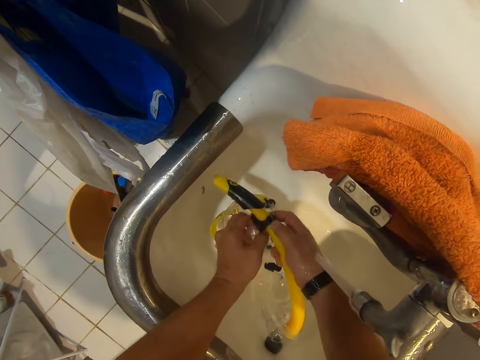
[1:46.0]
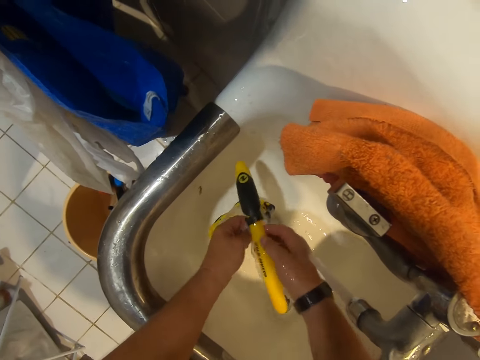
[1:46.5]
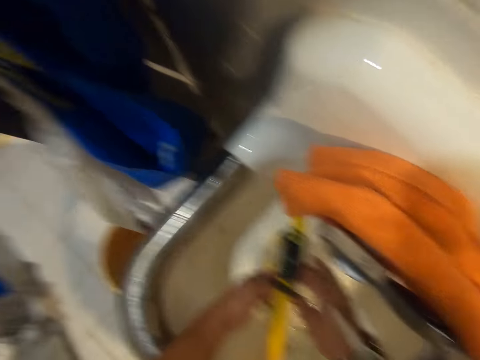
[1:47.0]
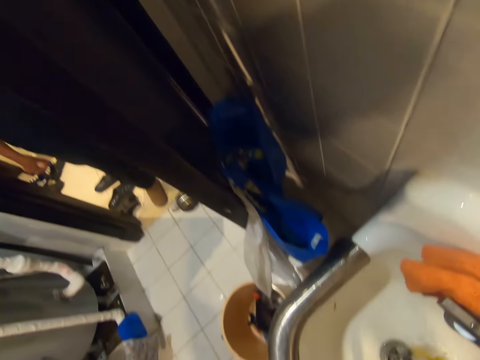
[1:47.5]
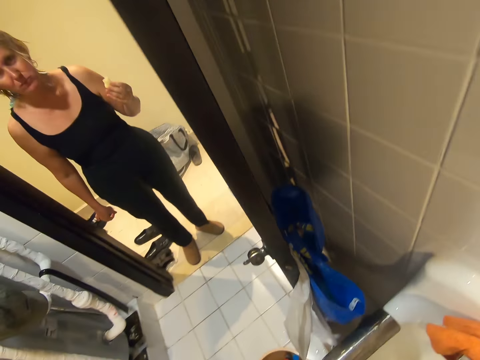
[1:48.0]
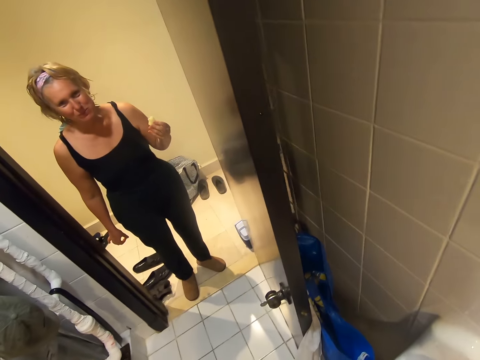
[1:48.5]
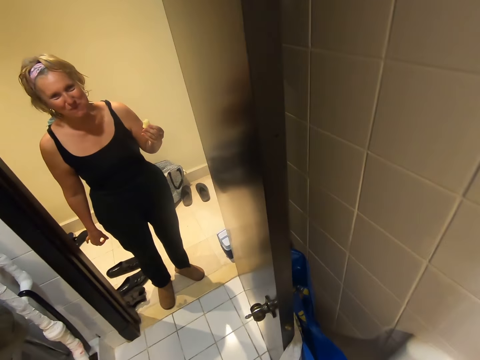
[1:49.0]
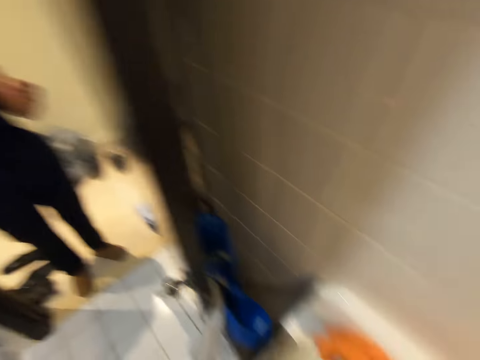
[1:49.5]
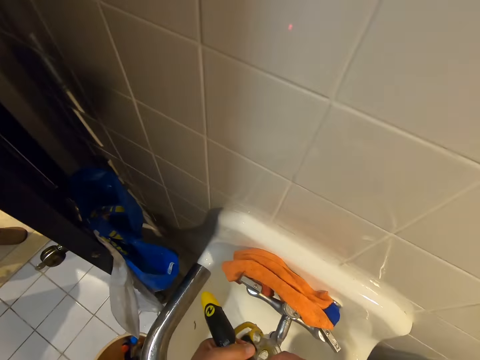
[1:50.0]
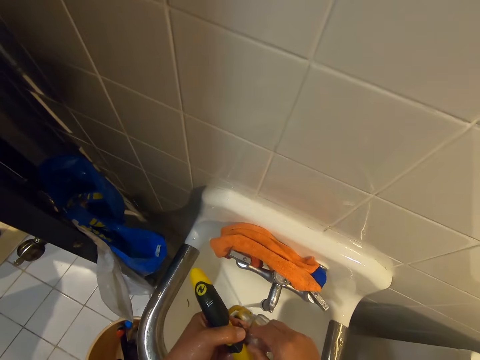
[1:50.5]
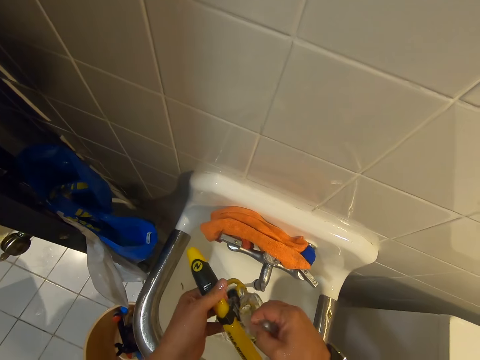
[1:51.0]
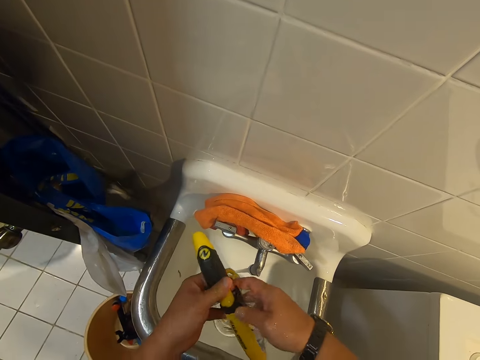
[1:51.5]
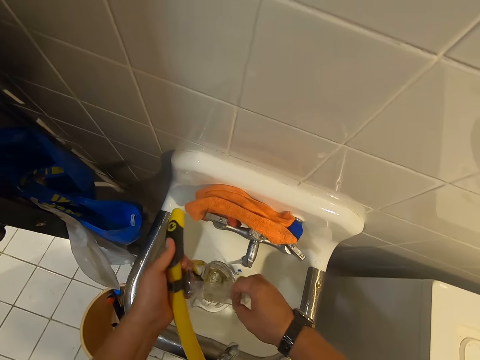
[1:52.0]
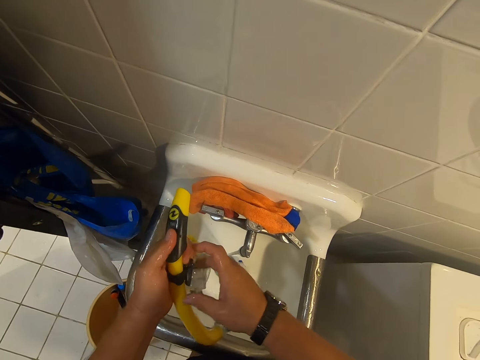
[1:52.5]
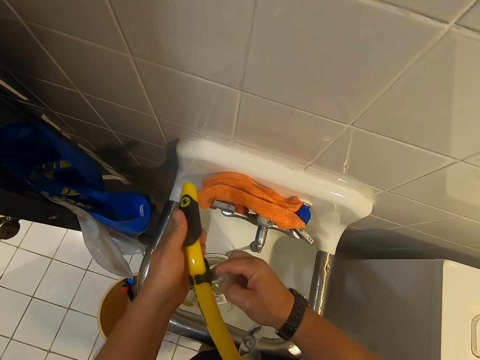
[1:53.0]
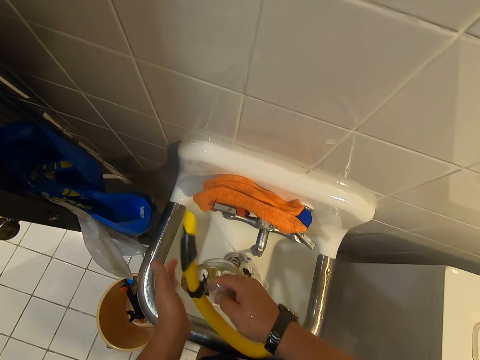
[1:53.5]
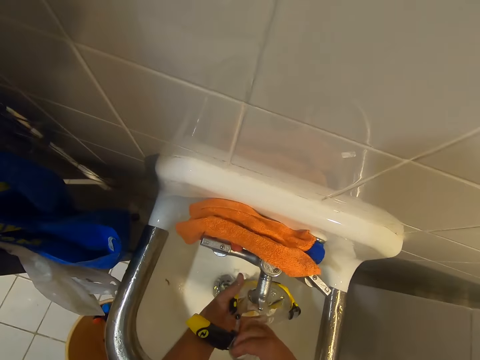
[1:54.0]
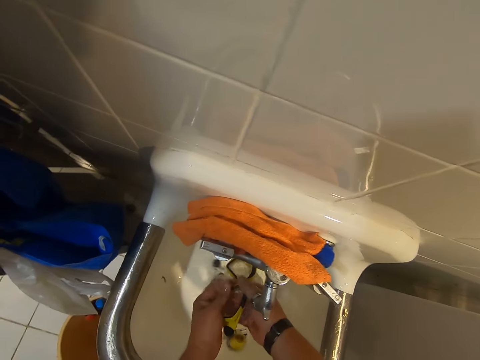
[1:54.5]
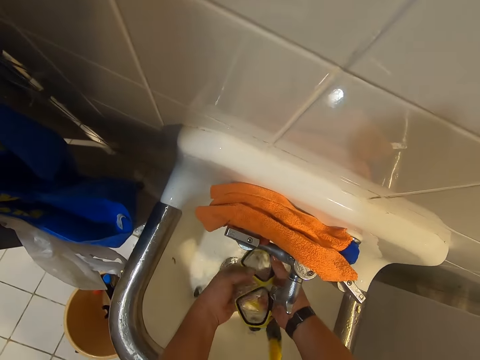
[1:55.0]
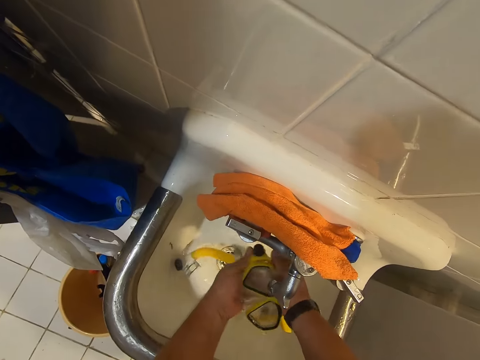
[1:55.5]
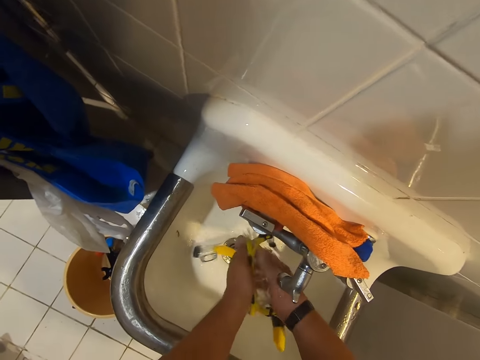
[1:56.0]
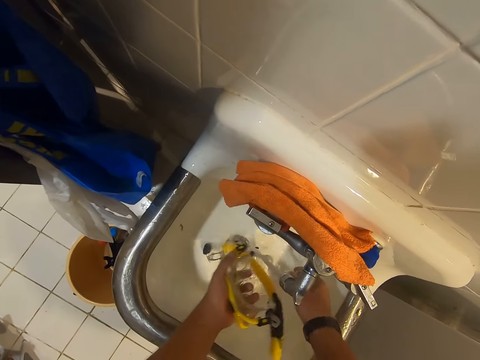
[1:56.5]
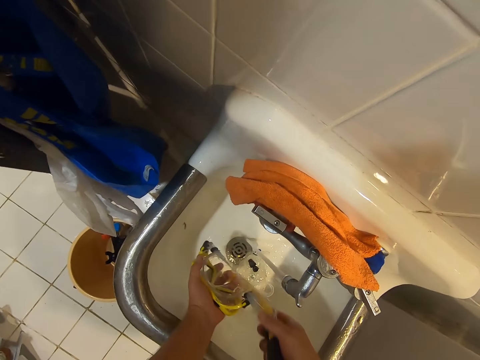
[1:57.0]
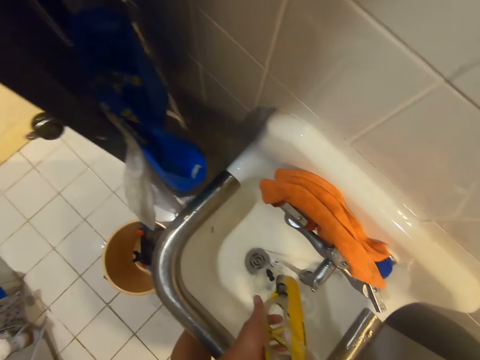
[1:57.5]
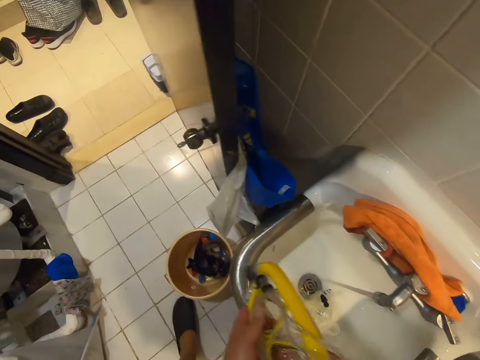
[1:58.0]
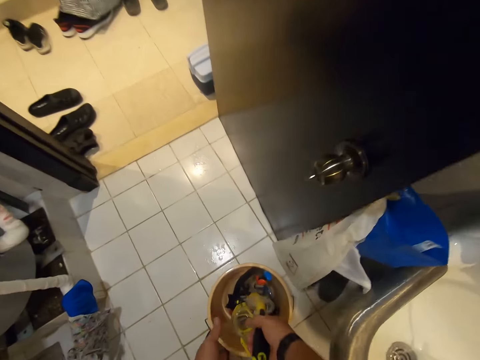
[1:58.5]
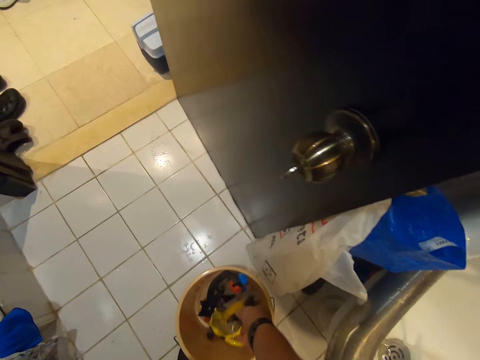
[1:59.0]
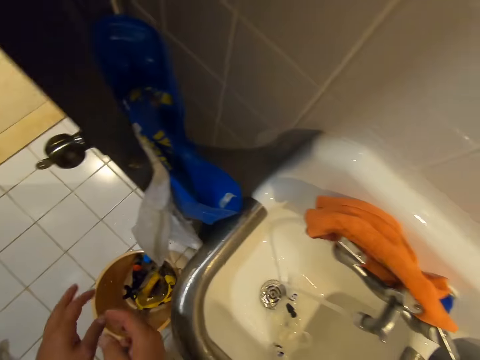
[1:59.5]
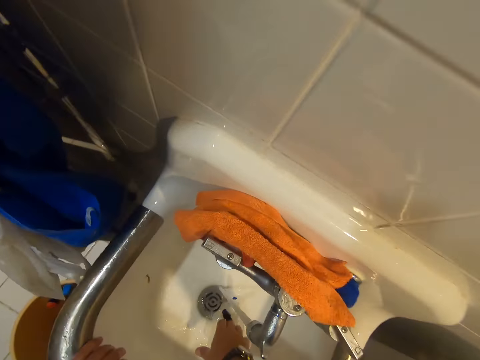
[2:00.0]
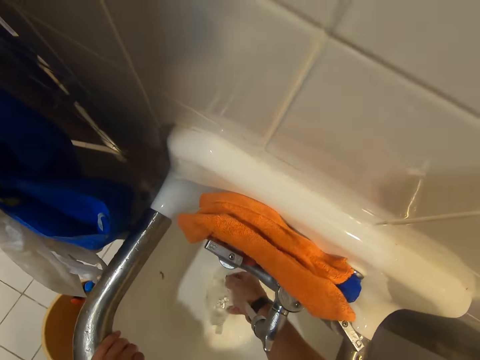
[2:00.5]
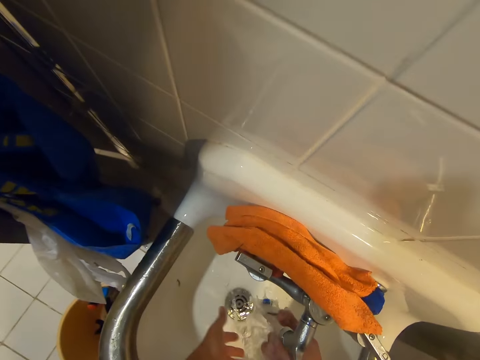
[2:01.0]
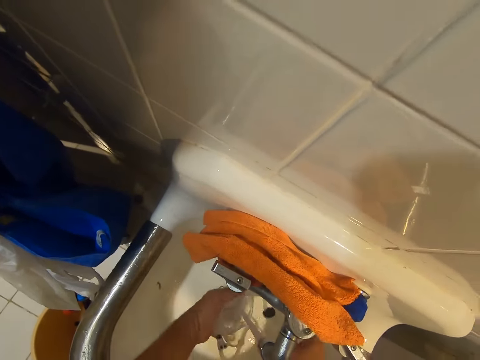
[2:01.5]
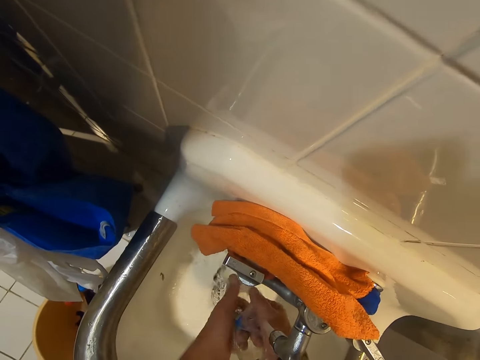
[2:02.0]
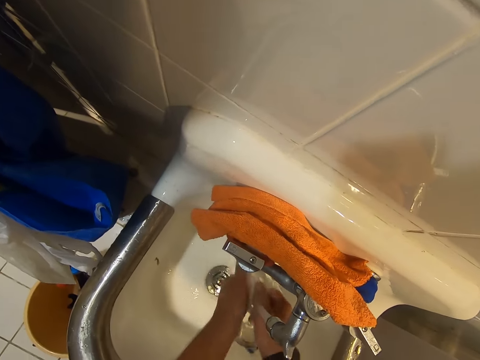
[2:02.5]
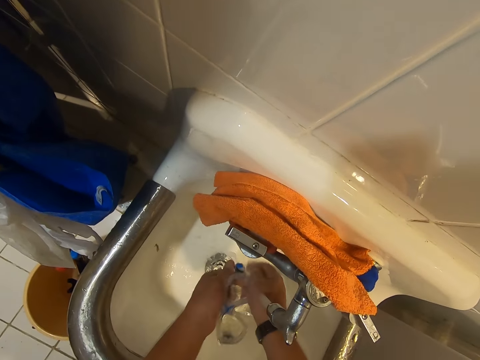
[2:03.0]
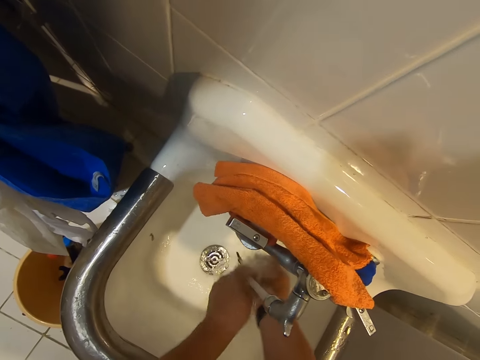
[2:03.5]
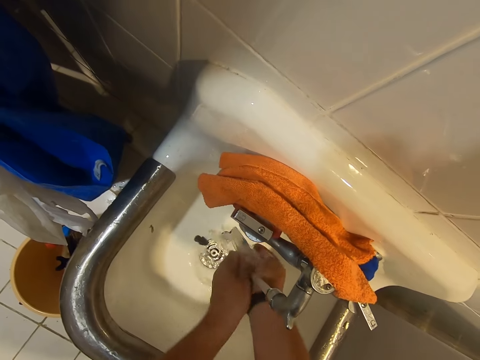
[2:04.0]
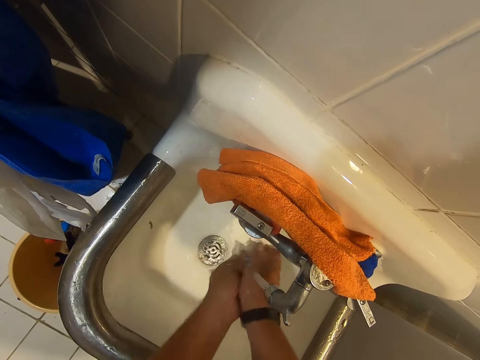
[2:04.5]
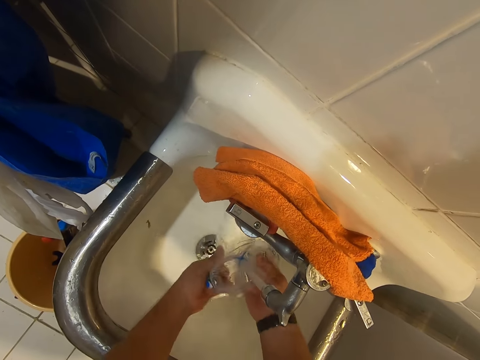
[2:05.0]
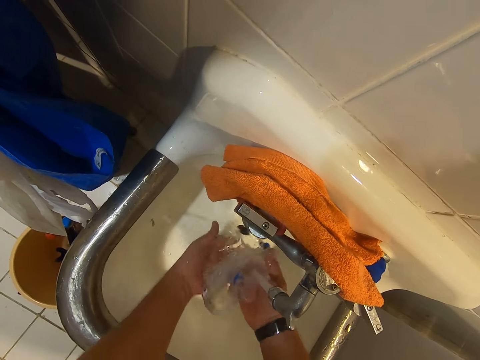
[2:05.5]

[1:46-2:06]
The camera wearer talks to a person. They clean the goggles. They place the snorkel tube in the bucket. They rinse the snorkel glasses.

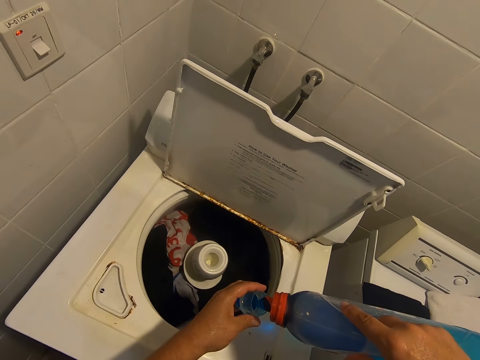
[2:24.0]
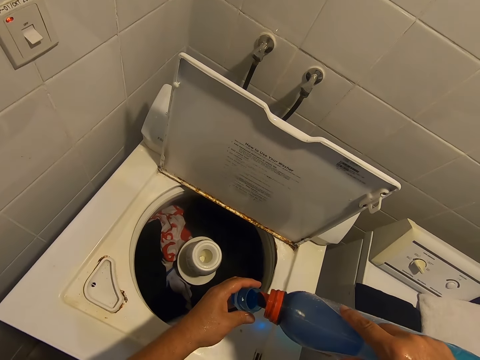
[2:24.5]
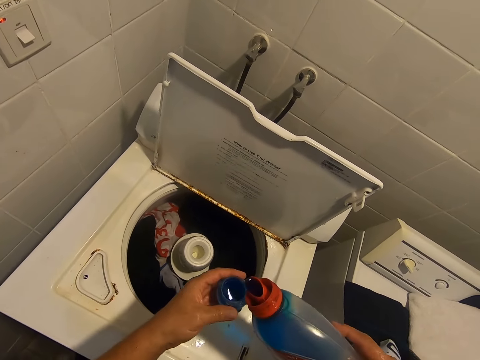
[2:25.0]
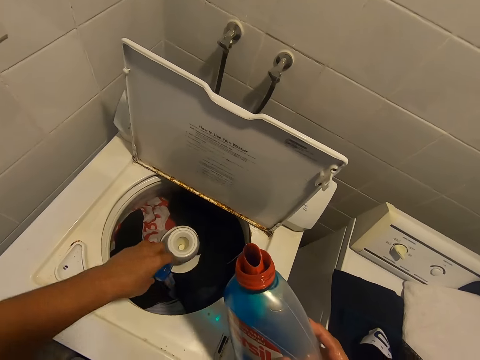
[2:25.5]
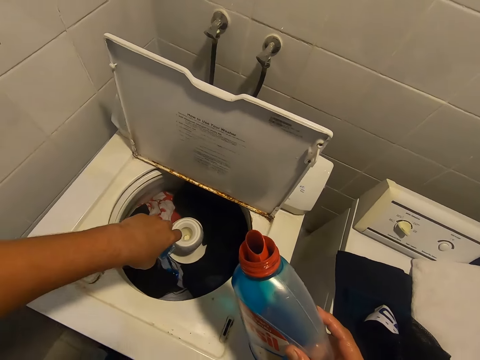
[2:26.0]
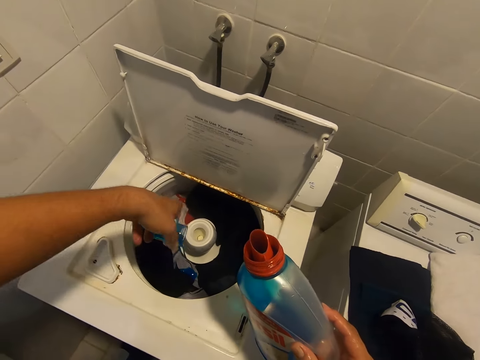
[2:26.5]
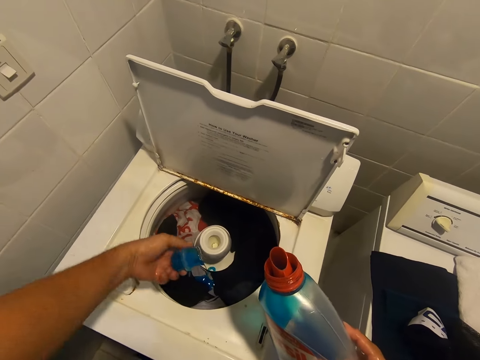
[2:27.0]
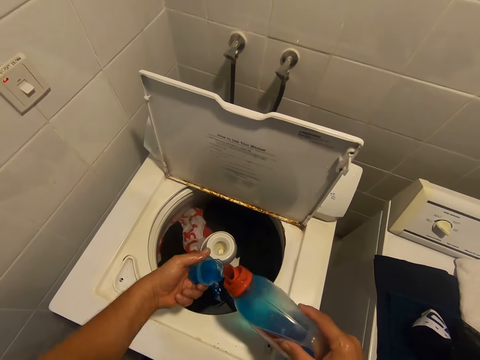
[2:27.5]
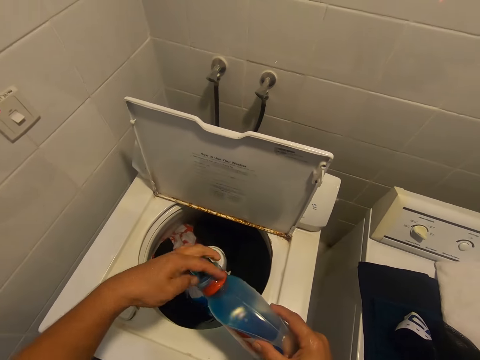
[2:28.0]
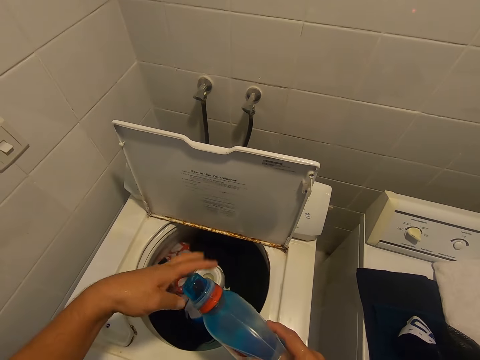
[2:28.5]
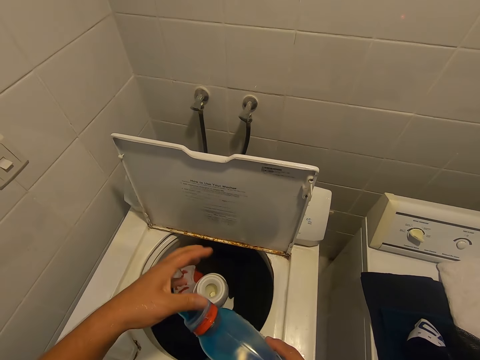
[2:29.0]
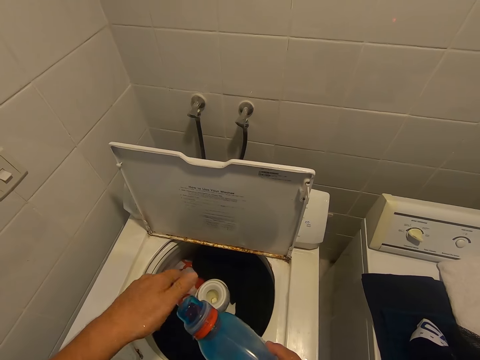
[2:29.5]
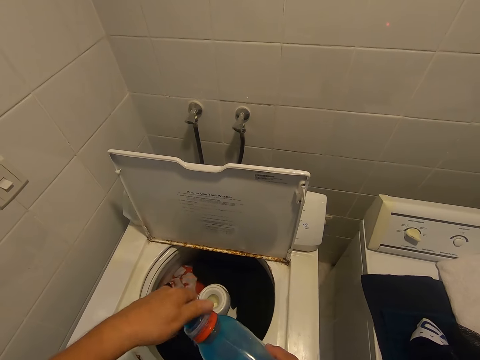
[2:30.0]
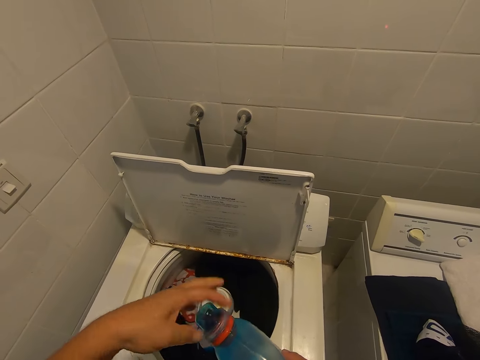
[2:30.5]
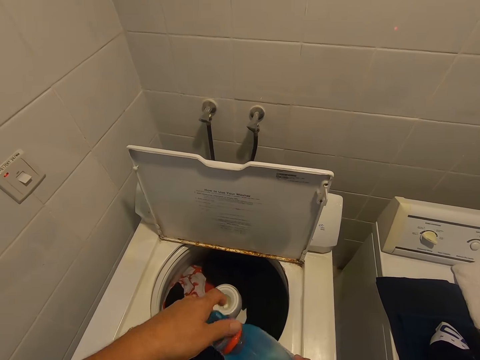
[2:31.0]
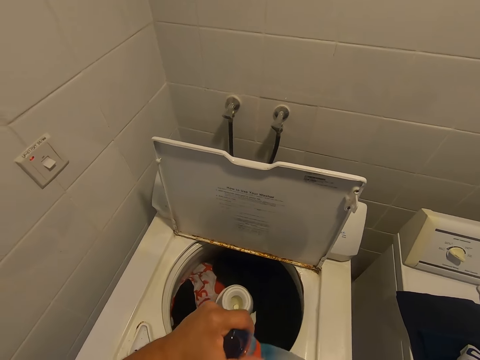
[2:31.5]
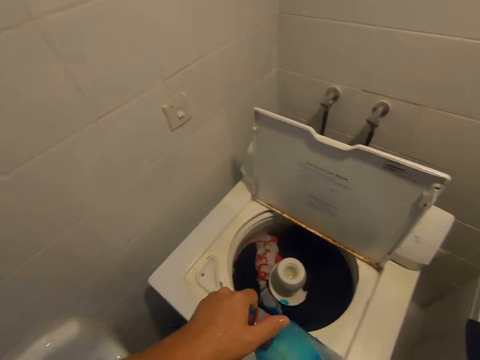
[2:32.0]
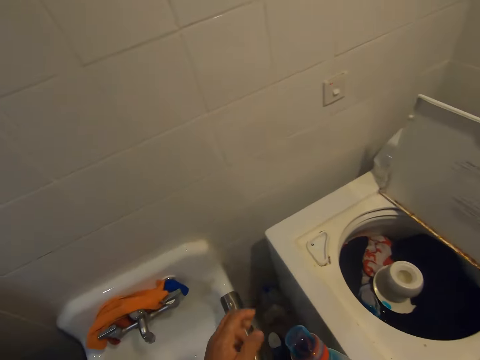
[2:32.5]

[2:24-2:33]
The camera wearer pours detergent into the detergent lid. They pour the detergent into the washing machine. They close the detergent.
